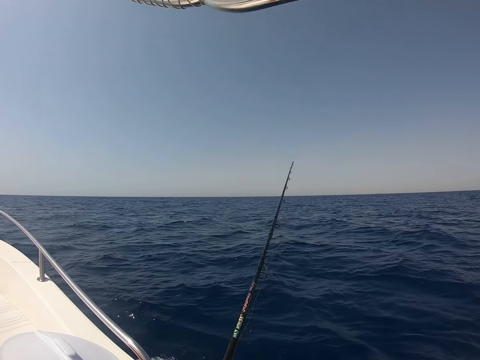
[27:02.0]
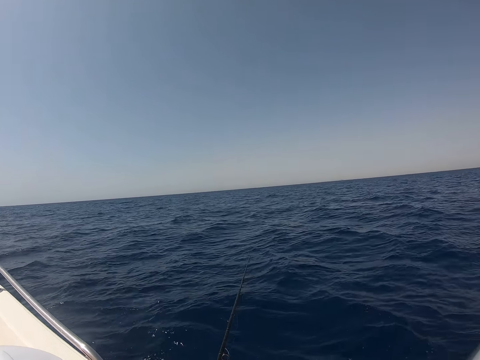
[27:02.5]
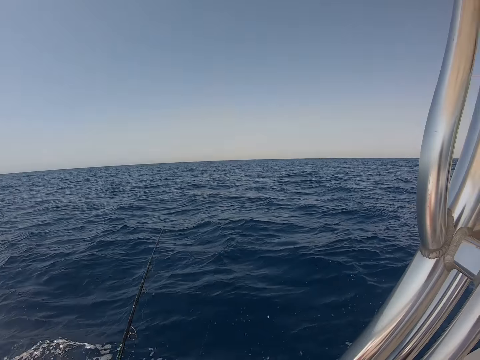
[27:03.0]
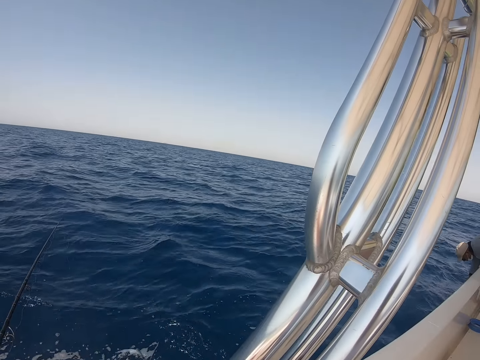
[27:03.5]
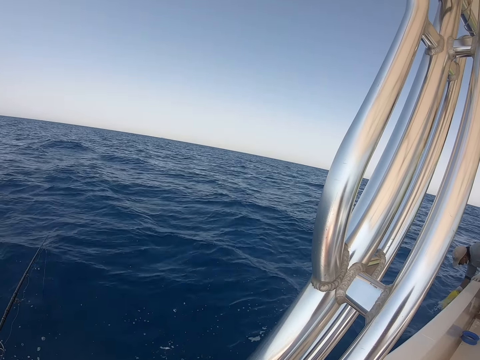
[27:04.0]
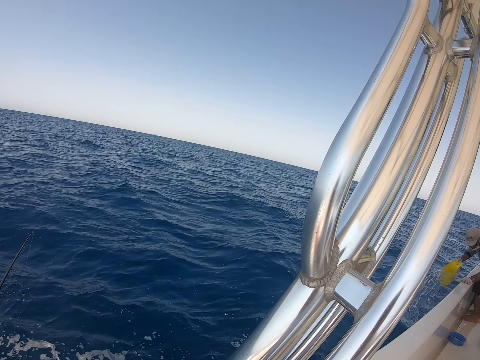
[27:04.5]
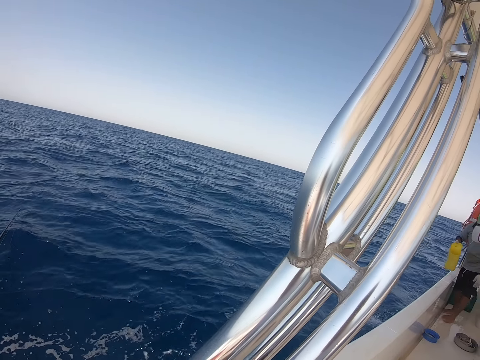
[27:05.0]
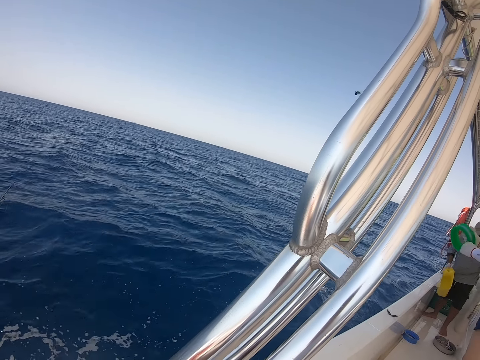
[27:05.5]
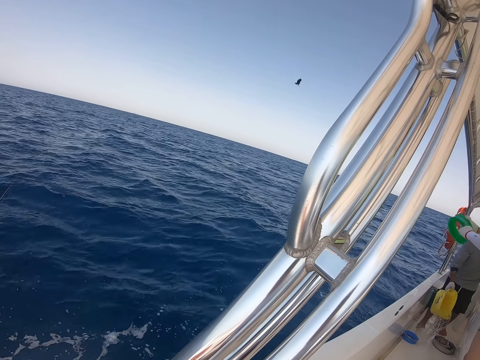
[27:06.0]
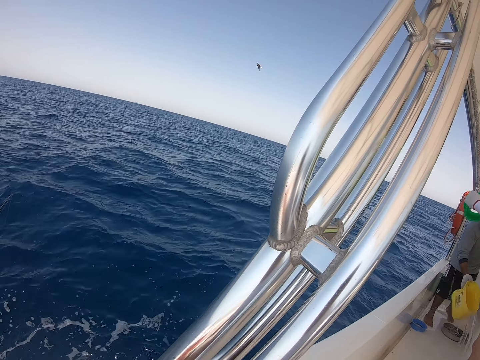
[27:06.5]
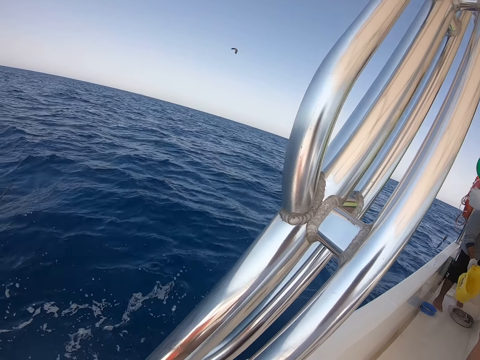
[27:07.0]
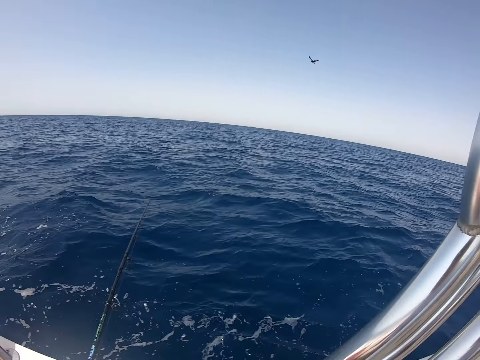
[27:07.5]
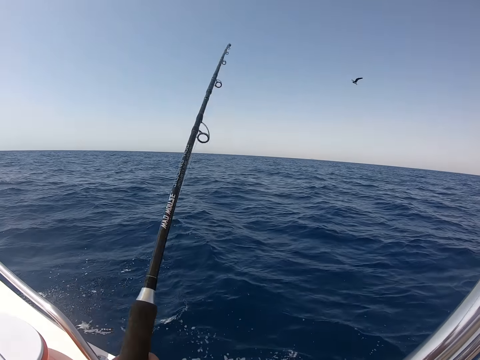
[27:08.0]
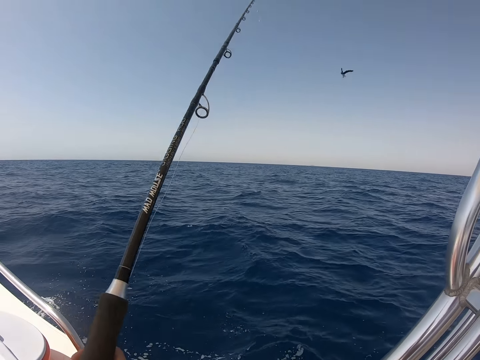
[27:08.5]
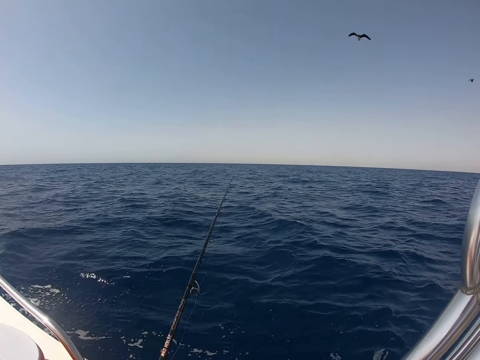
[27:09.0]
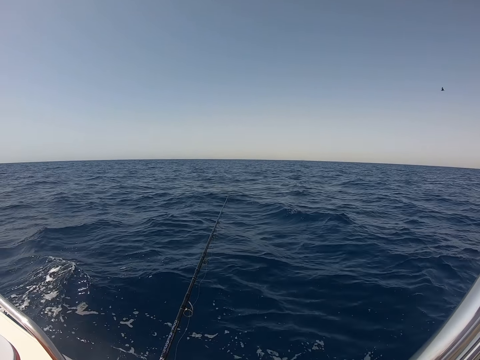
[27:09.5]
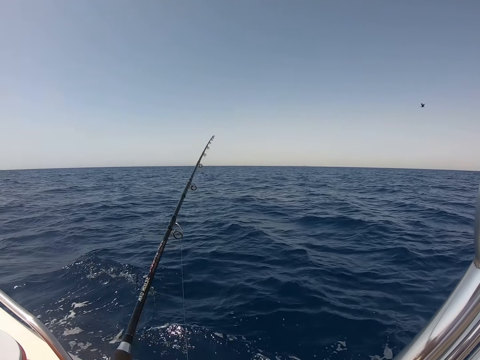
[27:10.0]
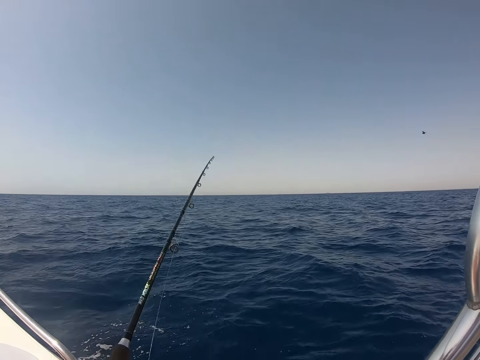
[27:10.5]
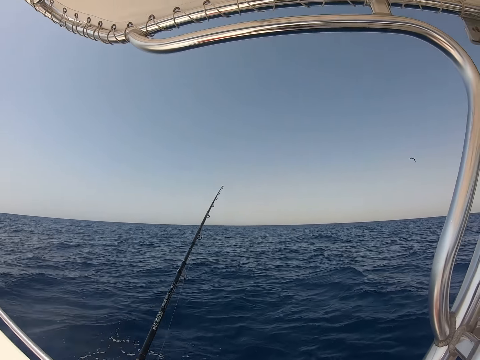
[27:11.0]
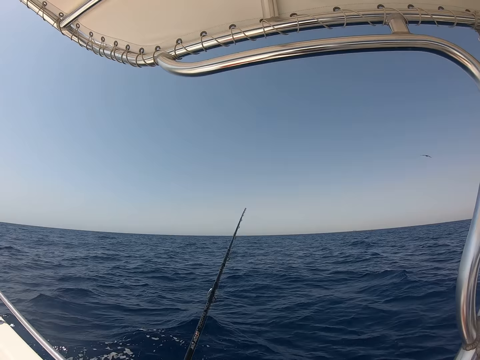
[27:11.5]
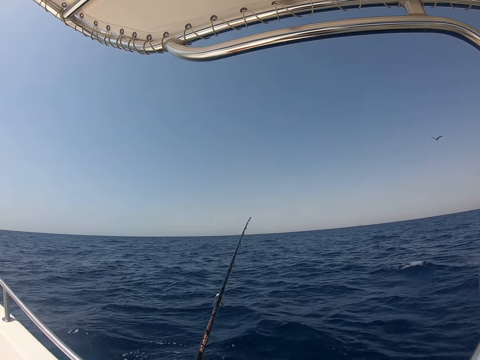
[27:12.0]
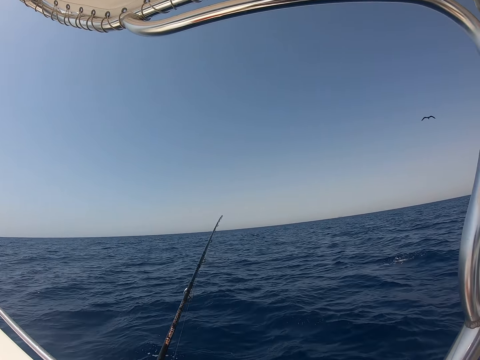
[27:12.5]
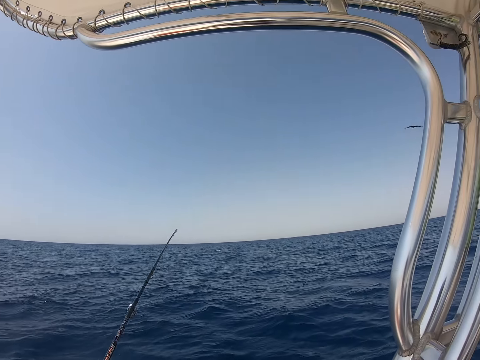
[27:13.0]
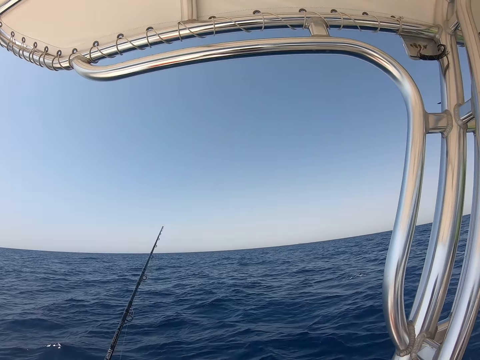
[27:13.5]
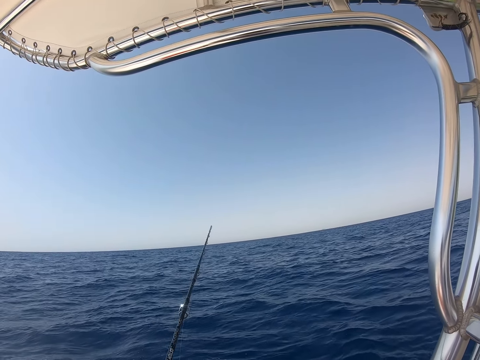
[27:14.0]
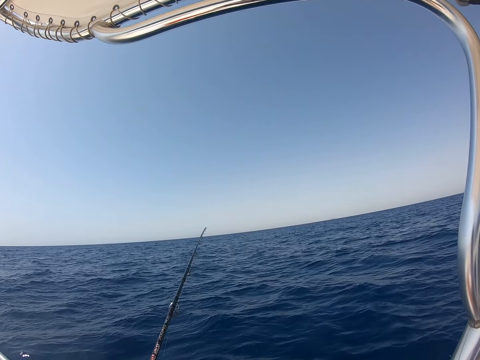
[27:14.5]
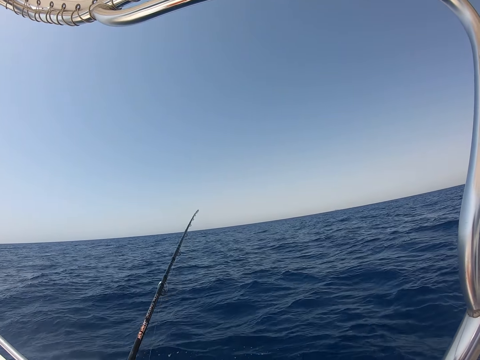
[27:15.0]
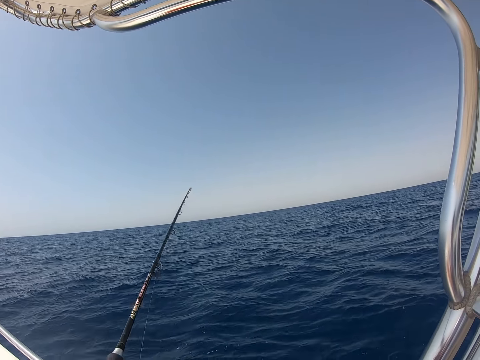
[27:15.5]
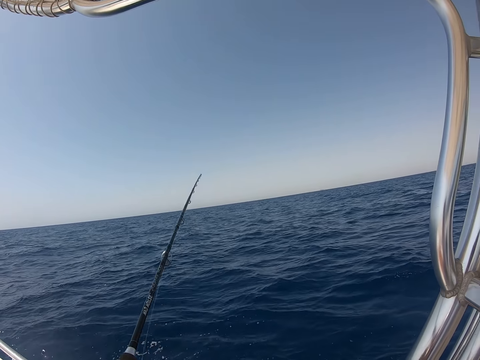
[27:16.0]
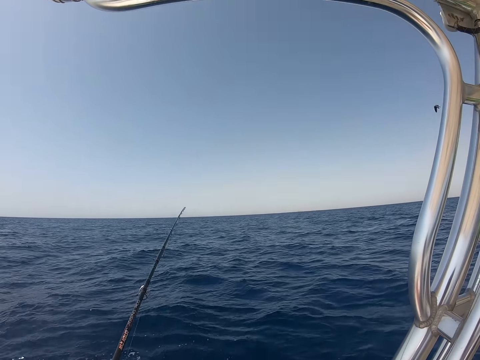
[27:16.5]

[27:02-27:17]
A man fetches water with the container.

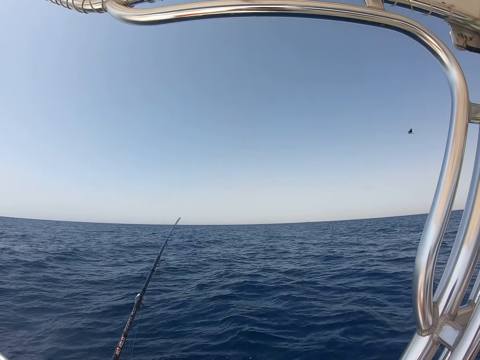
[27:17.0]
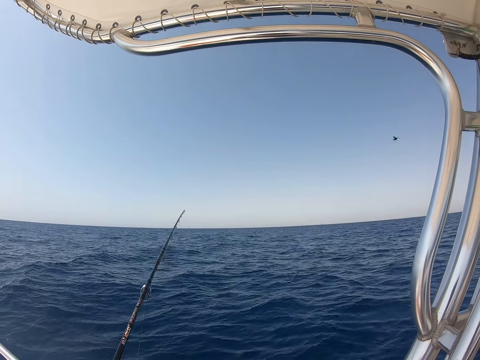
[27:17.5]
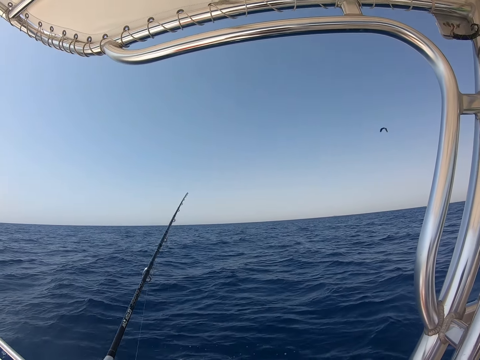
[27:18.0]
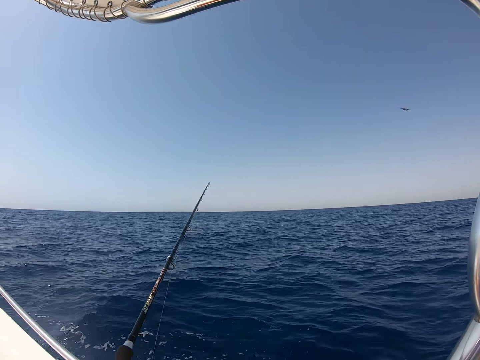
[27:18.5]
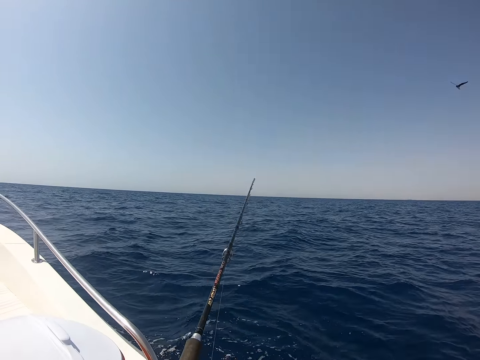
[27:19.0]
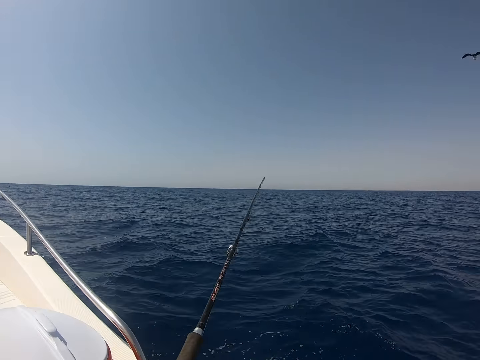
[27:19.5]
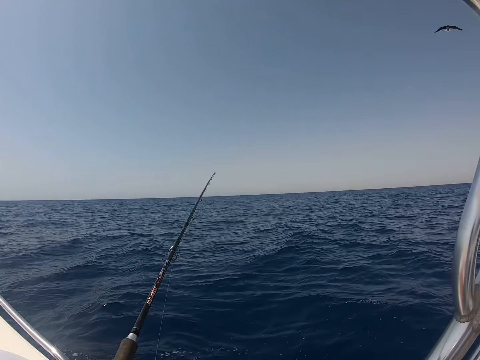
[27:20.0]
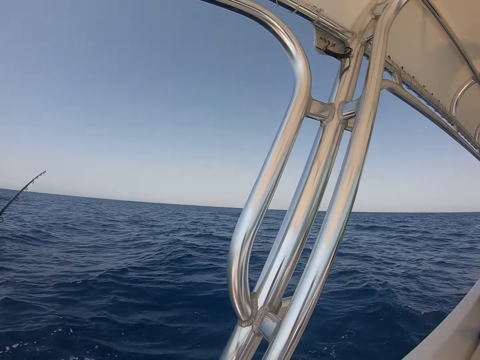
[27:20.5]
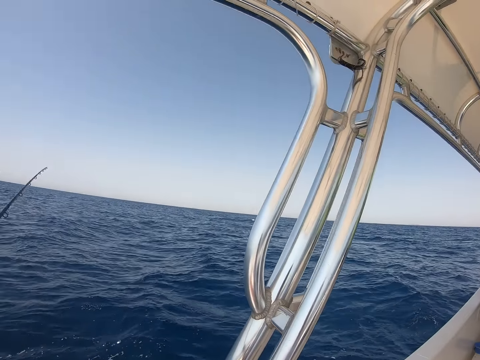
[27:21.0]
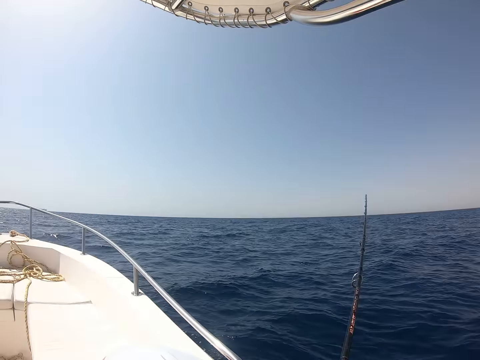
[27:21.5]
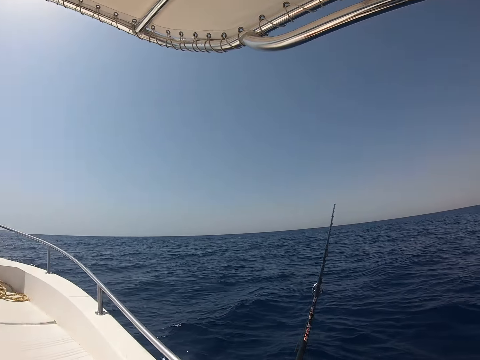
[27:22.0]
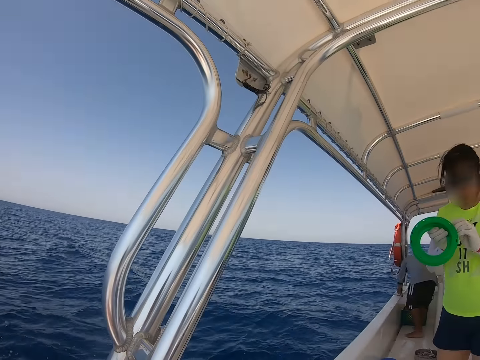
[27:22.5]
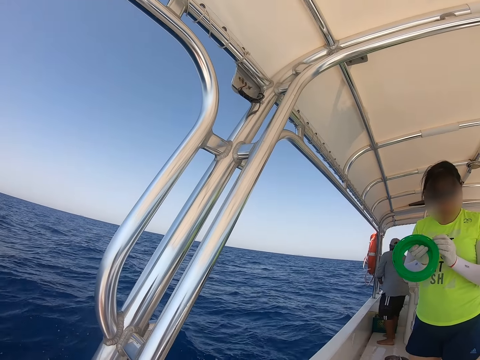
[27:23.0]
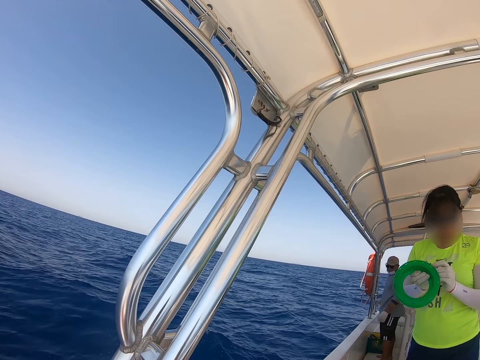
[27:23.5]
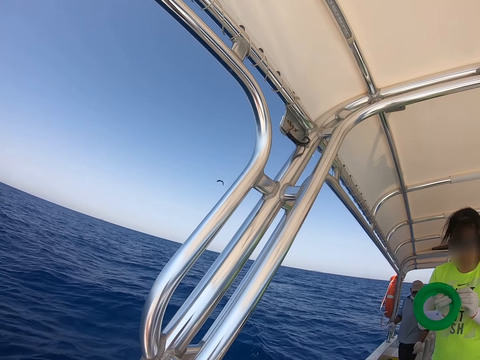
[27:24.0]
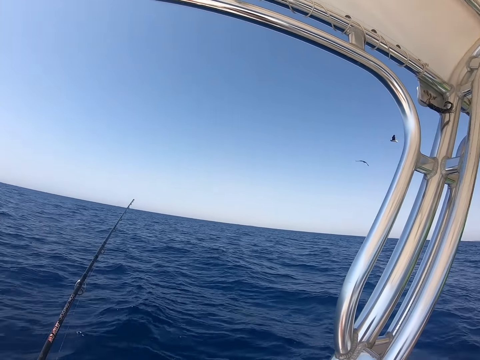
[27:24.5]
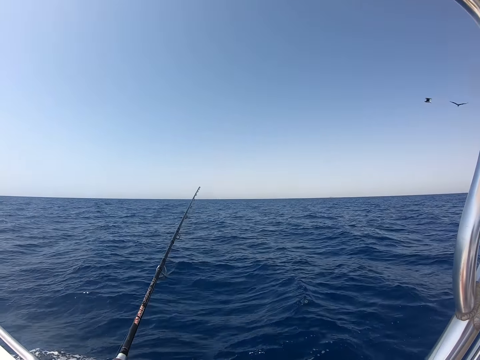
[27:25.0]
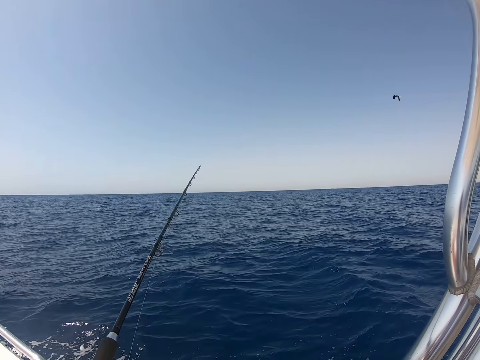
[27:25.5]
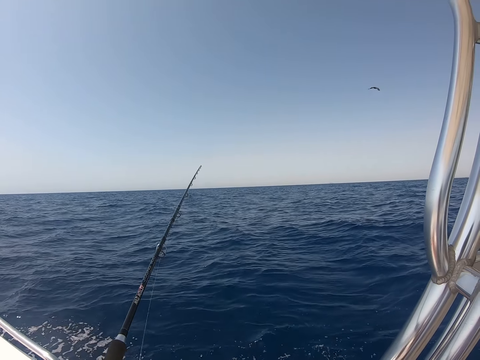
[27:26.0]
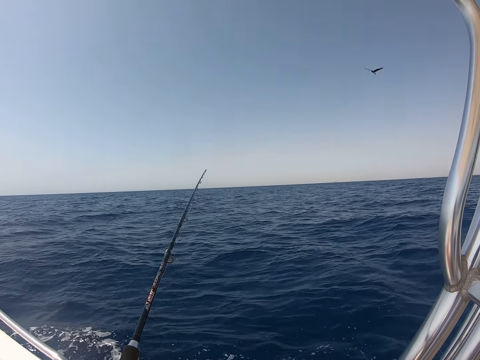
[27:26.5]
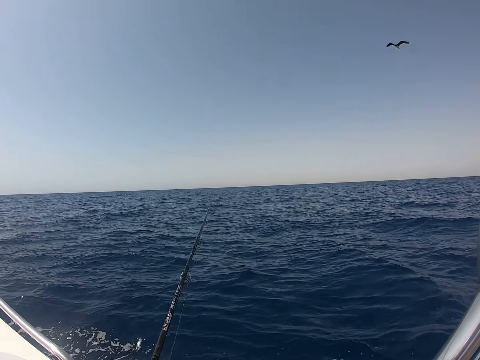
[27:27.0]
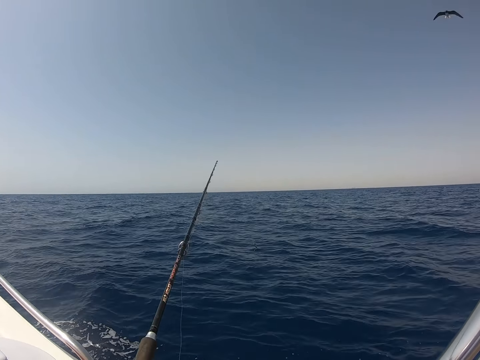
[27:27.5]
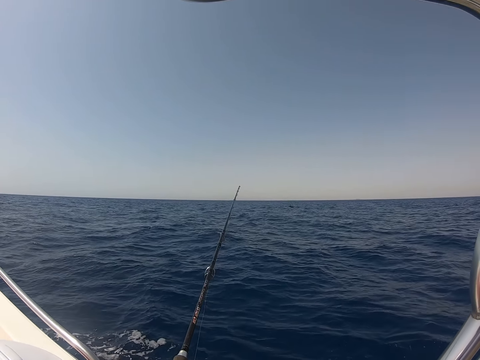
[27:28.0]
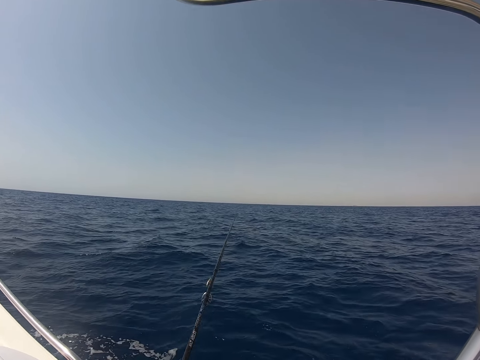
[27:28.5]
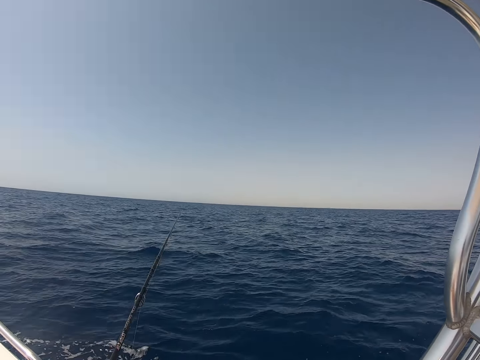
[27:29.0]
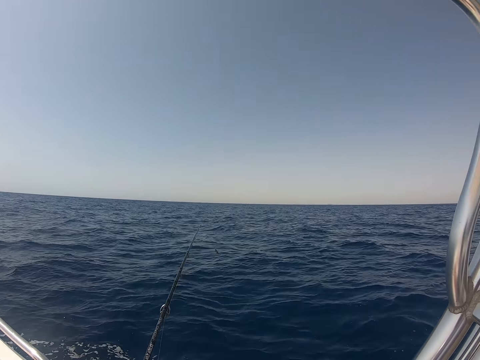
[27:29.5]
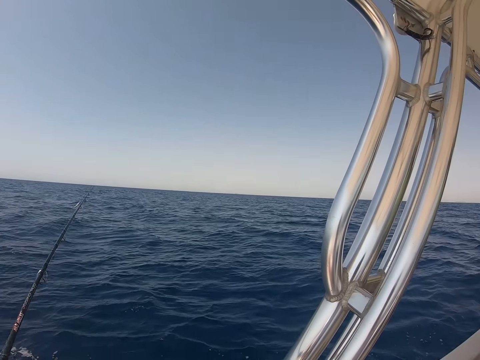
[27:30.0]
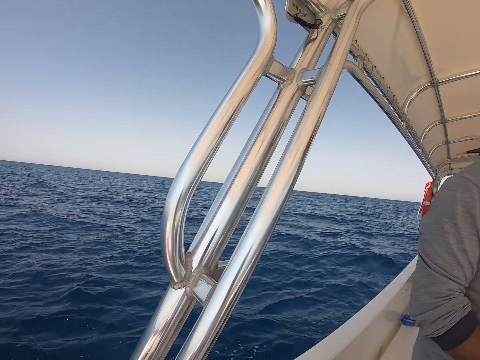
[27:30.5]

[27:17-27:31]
A person holds a floater. The camera wearer fishes in the ocean with a fishing rod.
